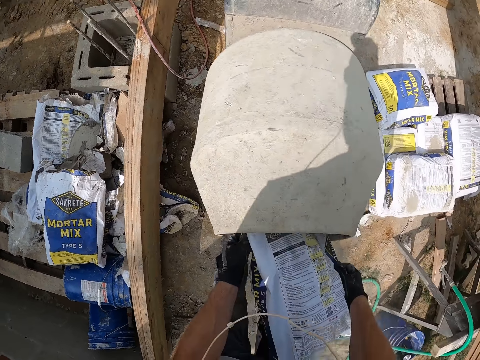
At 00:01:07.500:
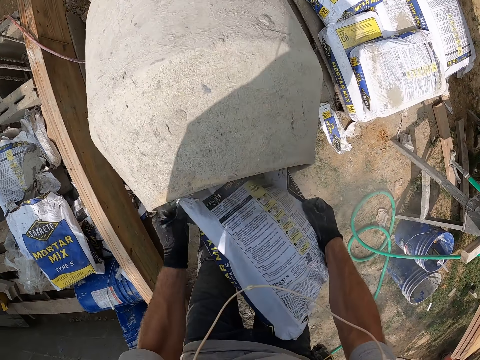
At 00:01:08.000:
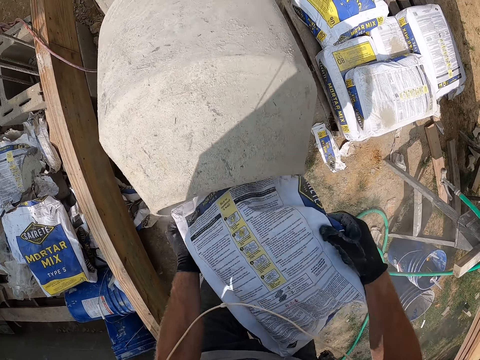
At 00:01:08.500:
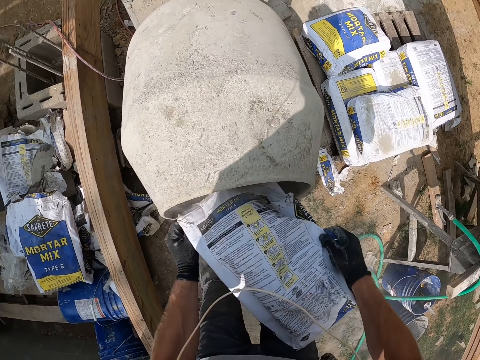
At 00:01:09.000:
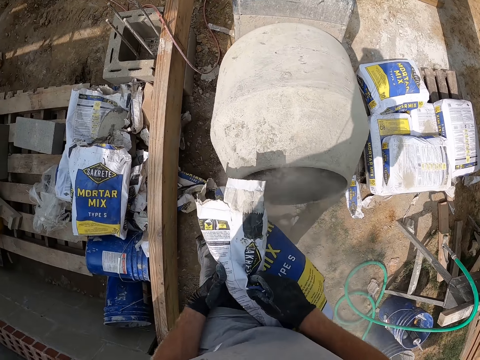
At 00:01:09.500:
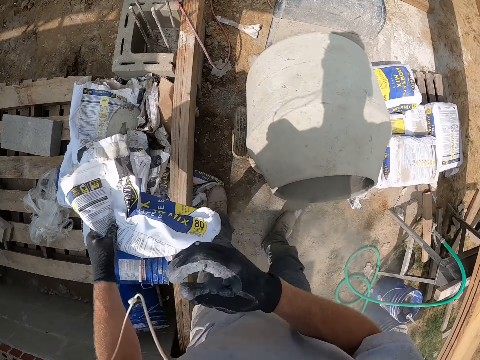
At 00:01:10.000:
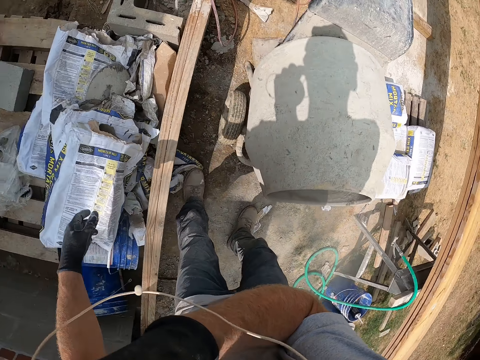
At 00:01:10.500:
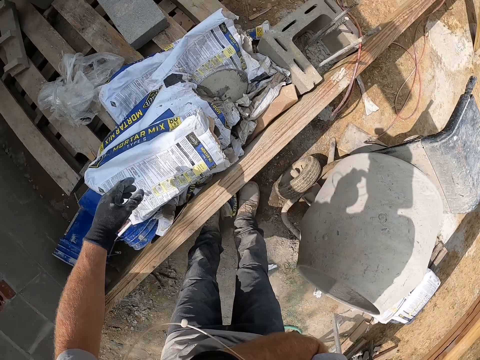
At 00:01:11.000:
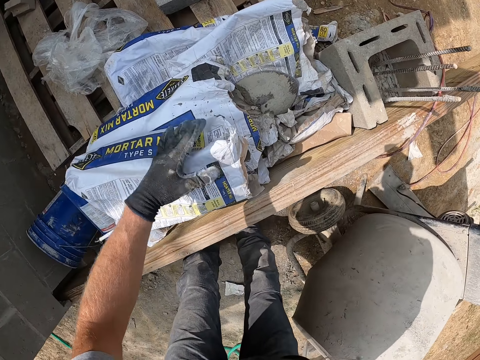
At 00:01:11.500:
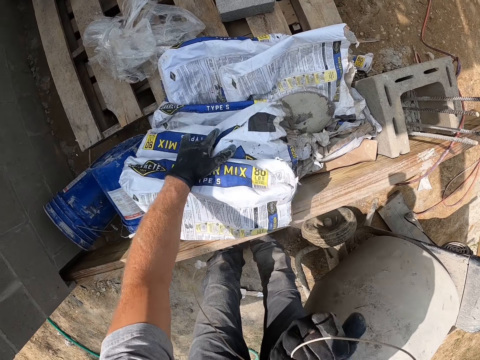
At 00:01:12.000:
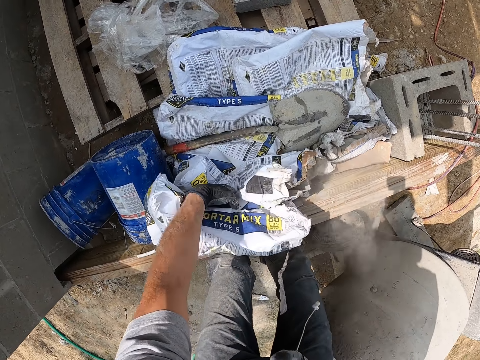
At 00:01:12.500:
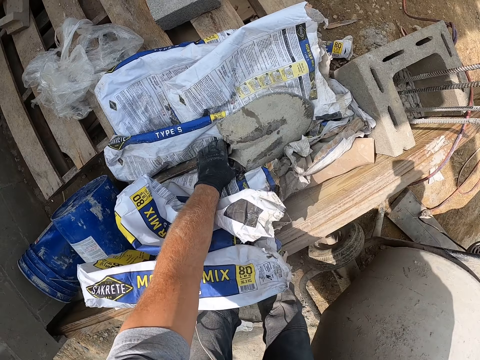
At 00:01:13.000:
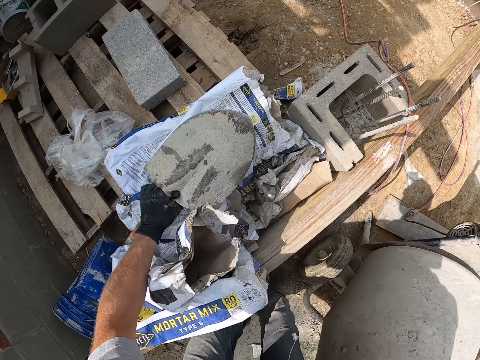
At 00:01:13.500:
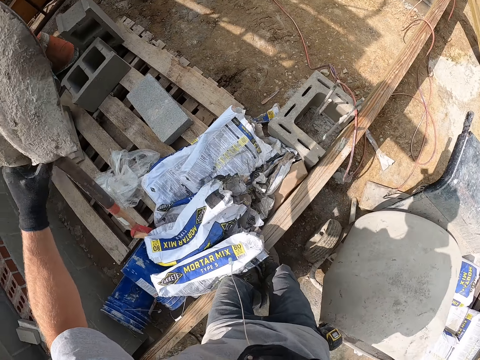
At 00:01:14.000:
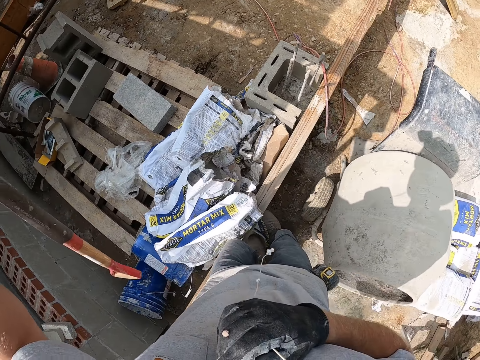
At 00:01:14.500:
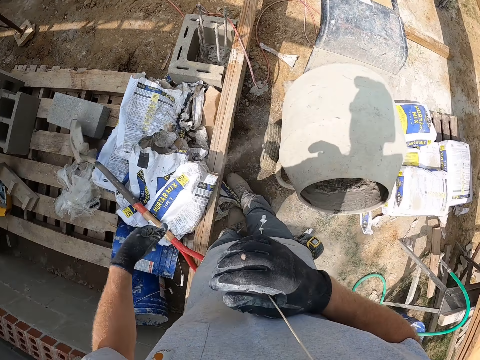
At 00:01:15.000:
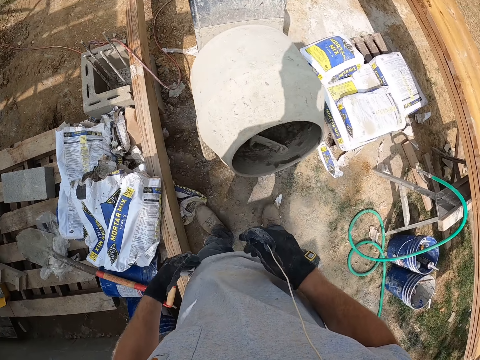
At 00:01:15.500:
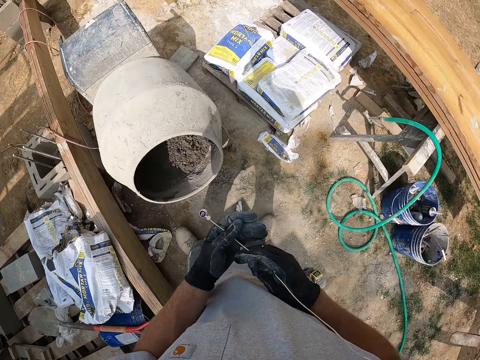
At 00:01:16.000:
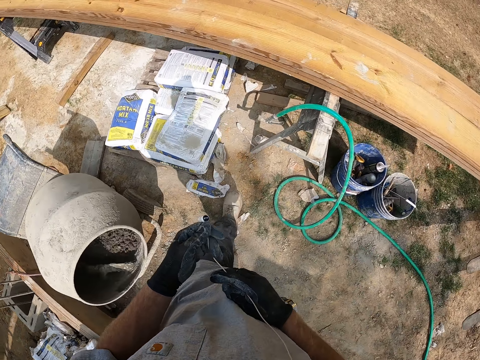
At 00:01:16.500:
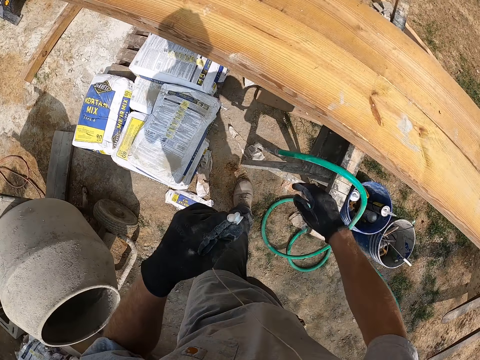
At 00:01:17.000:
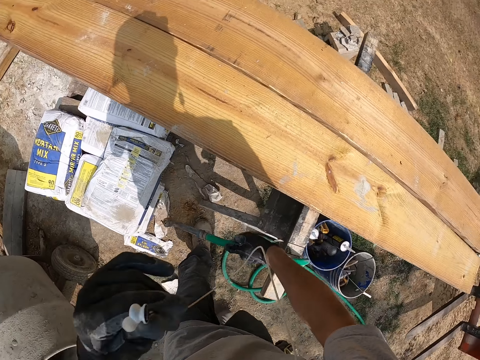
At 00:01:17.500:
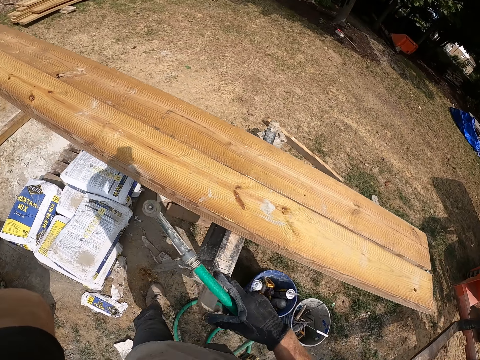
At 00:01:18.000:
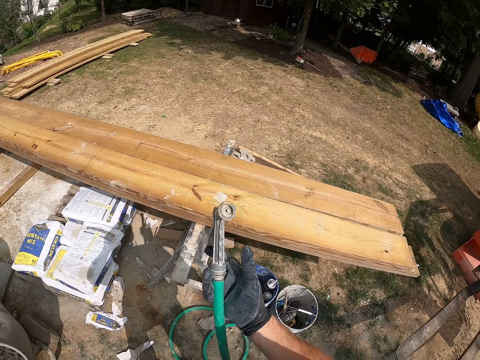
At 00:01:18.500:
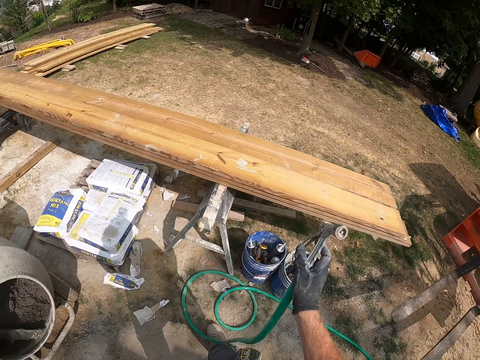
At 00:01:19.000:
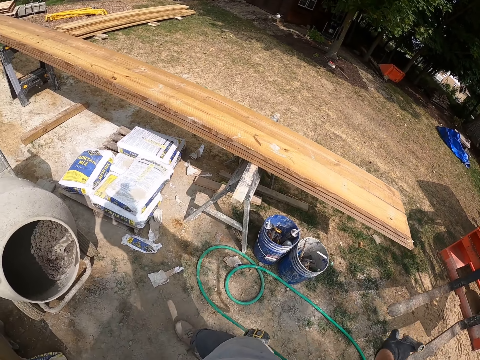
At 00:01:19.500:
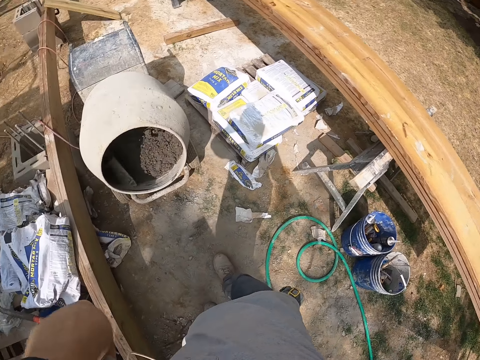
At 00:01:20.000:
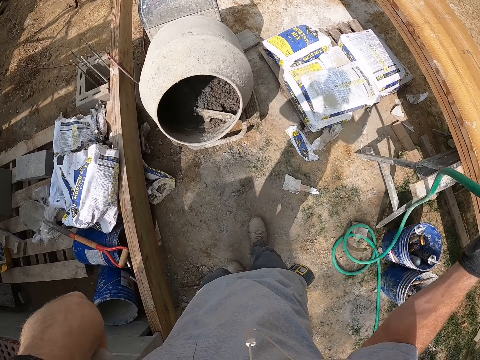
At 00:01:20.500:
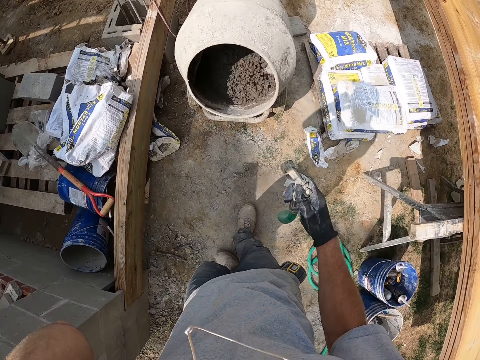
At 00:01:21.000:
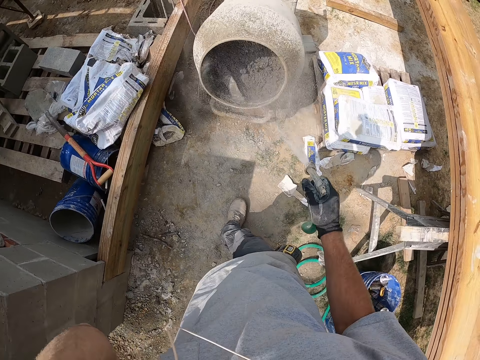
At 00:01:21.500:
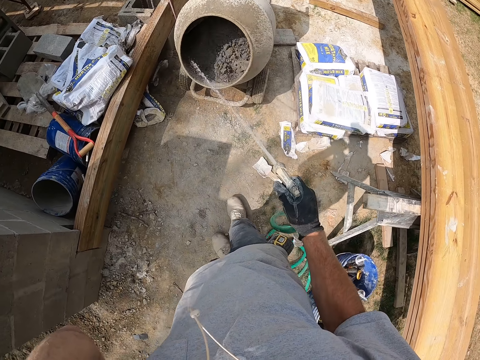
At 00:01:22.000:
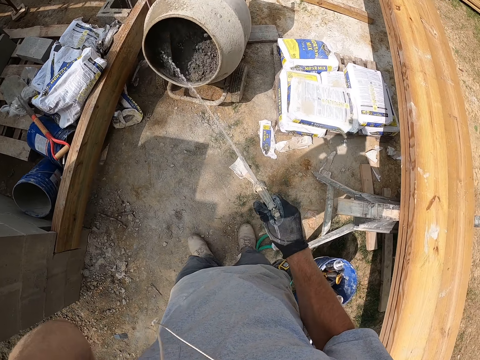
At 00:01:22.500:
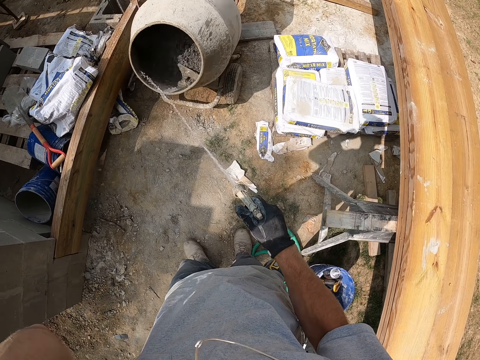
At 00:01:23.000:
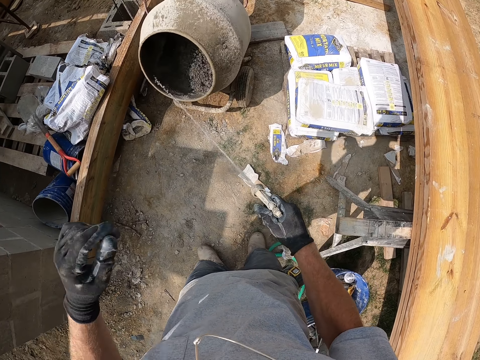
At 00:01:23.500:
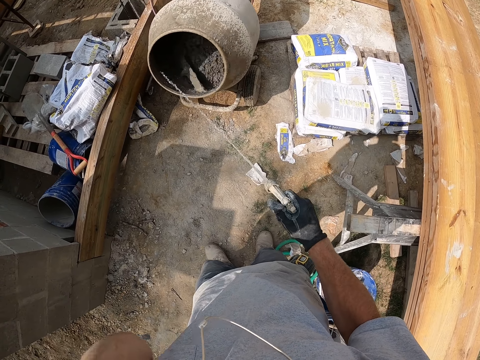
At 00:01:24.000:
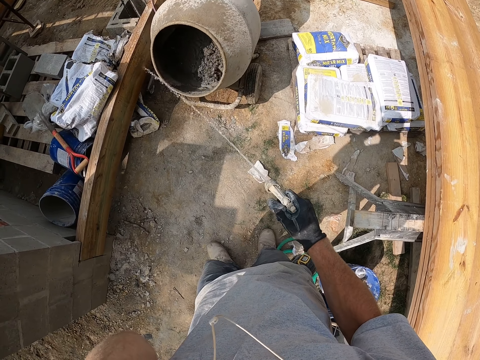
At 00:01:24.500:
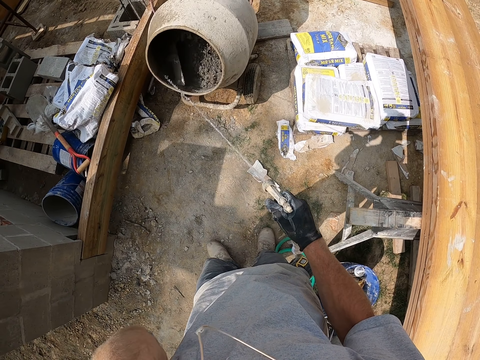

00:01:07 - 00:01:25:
The camera wearer drops the sack of mortar mix. He touches his face. He walks. He touches the mortar mix sacks. He picks up the spade. He picks up the wire. He adjusts the earphones. He walks. He picks up the hose pipe. He elongates the pipe. He sprinkles the water into the concrete mixer. He pours the water in the cement mixer.

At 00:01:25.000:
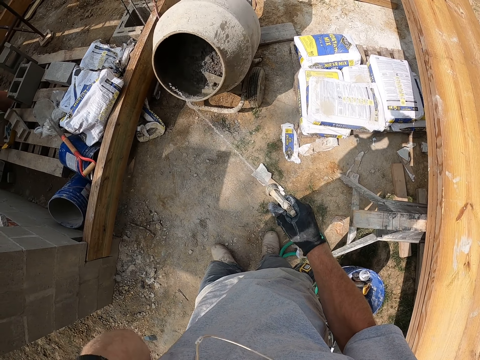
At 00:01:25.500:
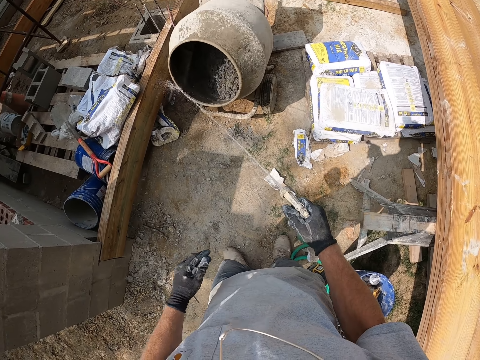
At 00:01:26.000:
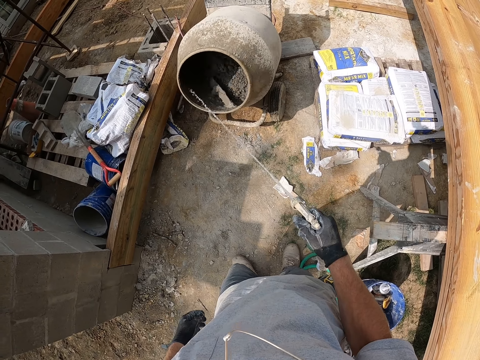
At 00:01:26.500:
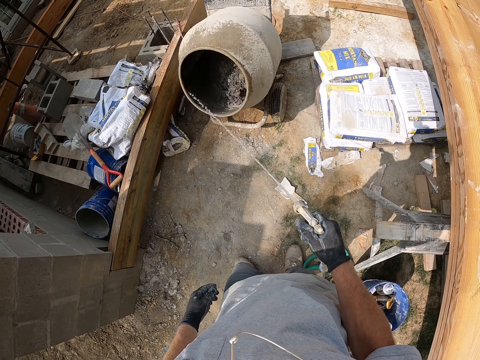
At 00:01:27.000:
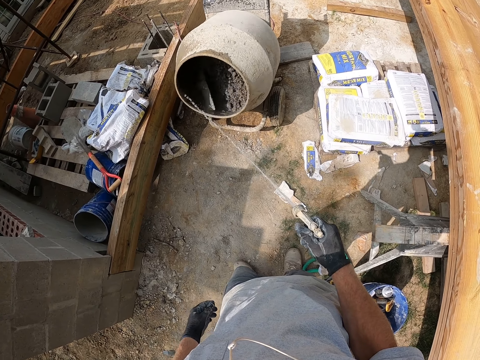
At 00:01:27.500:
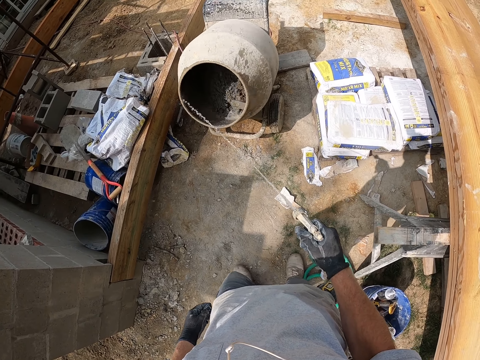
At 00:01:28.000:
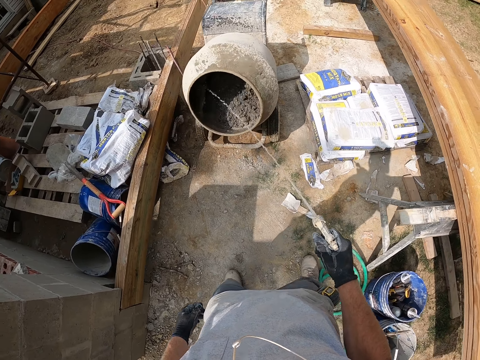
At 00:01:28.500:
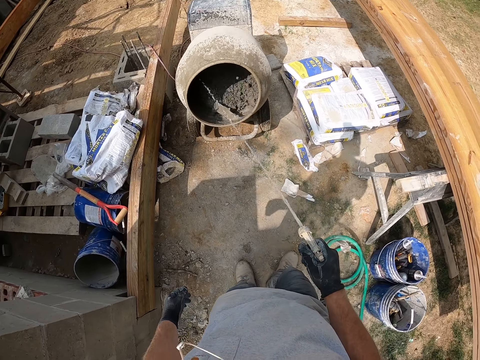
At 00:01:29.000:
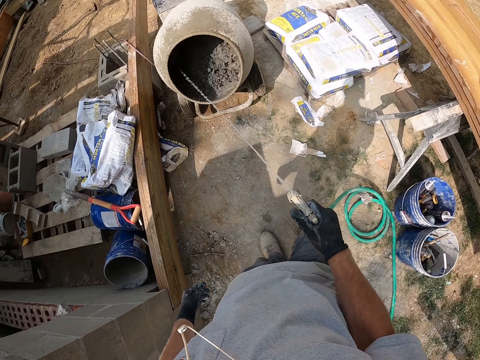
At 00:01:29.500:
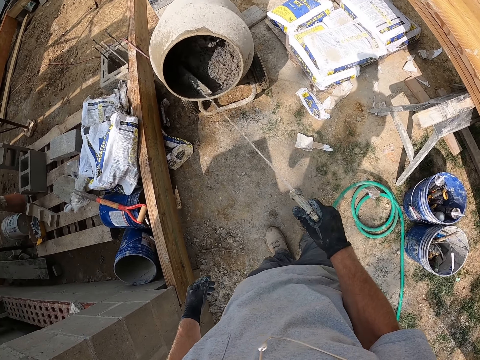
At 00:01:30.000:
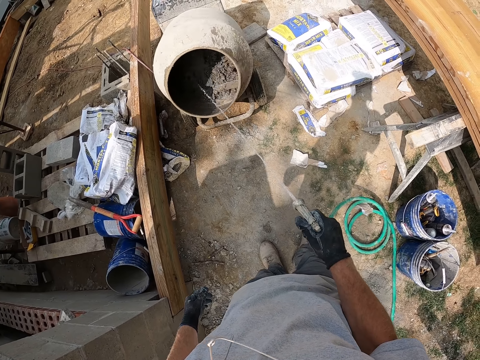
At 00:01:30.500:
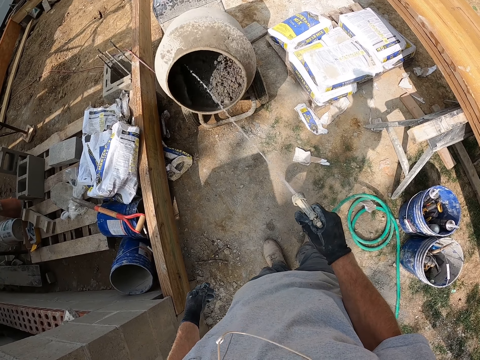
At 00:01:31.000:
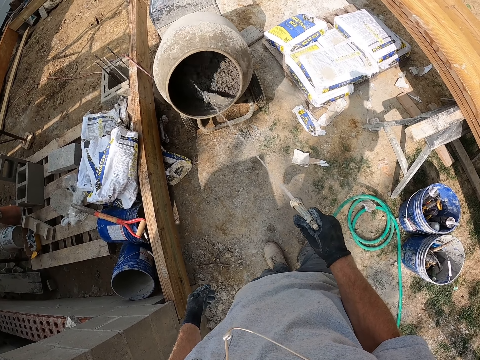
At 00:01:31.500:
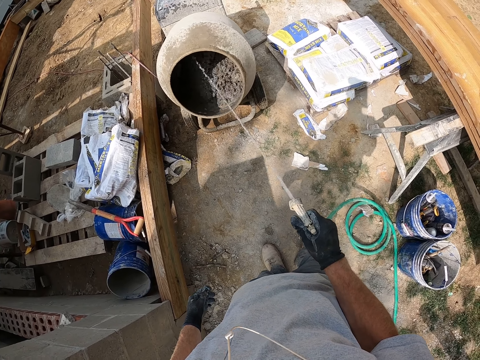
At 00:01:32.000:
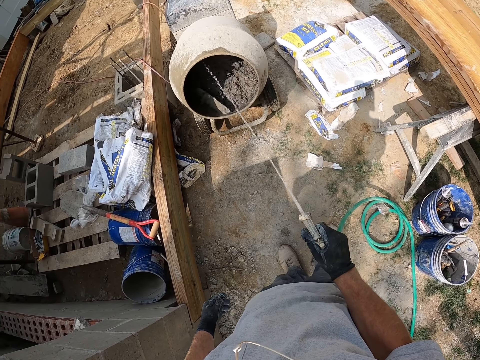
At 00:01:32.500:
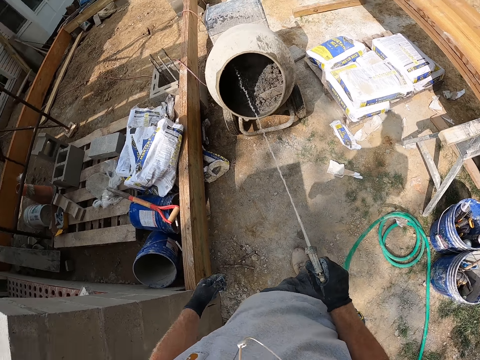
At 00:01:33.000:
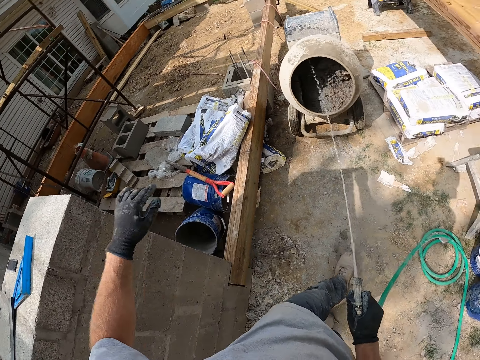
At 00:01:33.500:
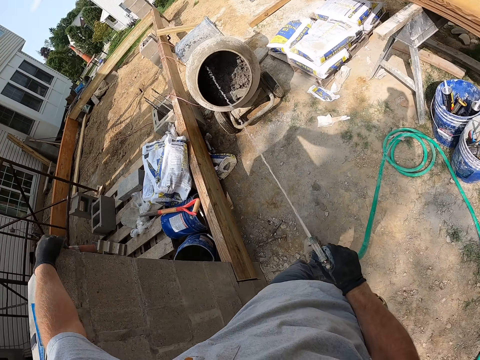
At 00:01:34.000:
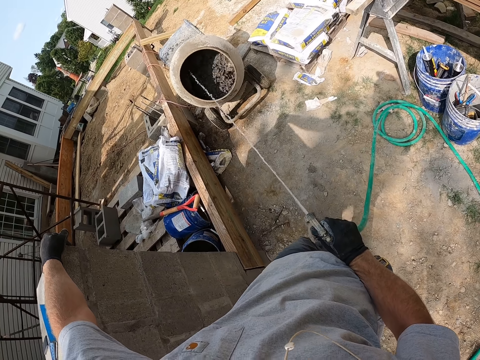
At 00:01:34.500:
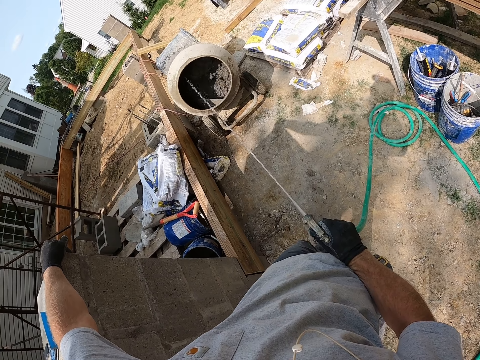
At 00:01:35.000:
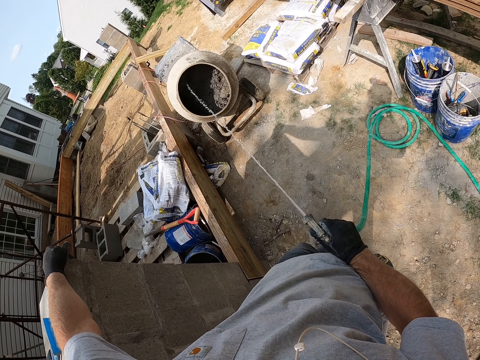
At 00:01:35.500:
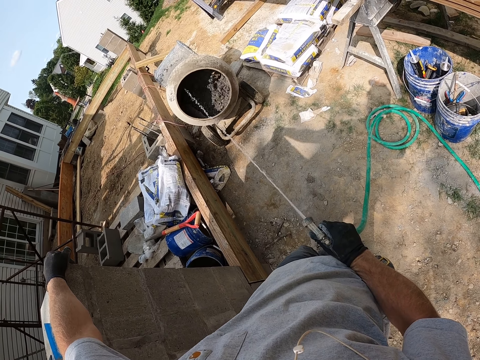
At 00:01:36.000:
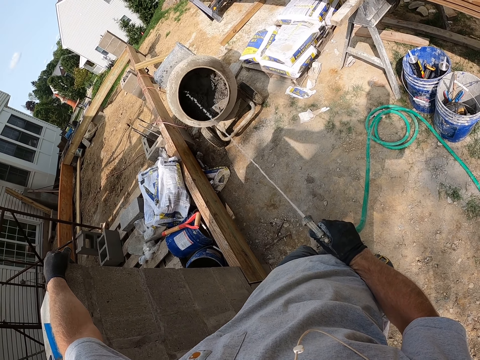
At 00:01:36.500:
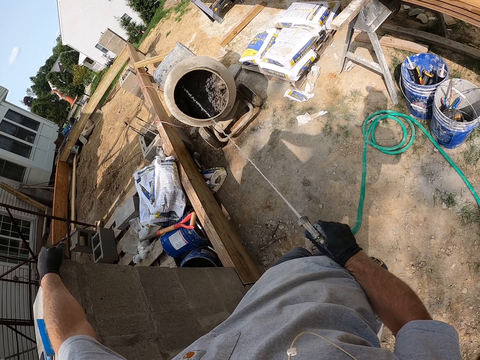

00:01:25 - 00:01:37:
The camera wearer touches the wall. They hold on to the wall. They pour water in the cement mixer.
